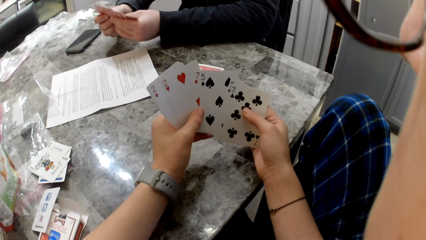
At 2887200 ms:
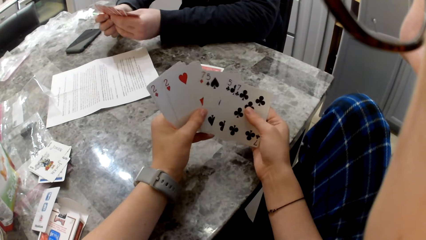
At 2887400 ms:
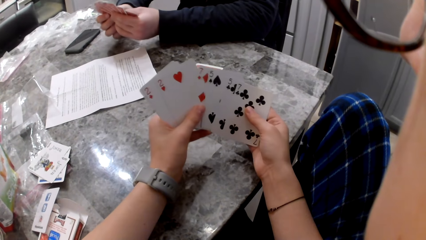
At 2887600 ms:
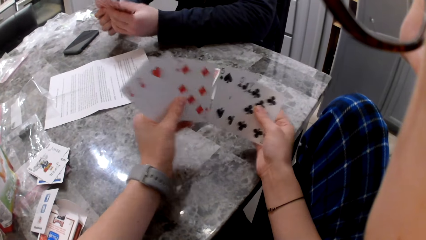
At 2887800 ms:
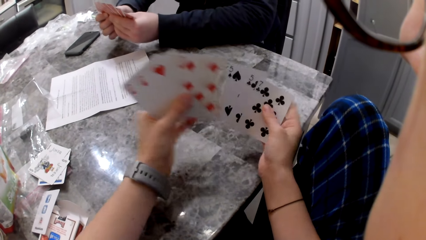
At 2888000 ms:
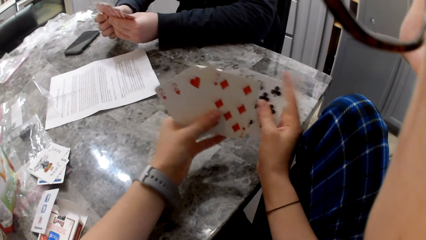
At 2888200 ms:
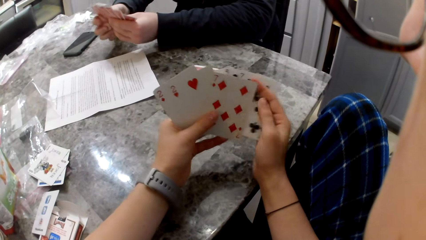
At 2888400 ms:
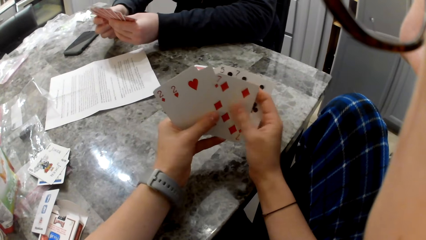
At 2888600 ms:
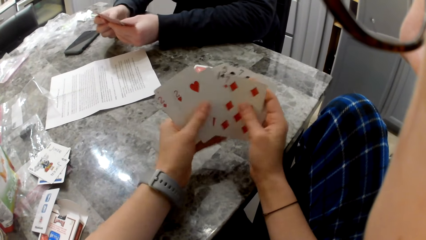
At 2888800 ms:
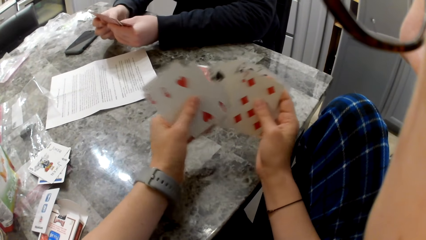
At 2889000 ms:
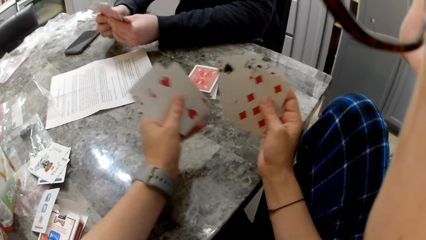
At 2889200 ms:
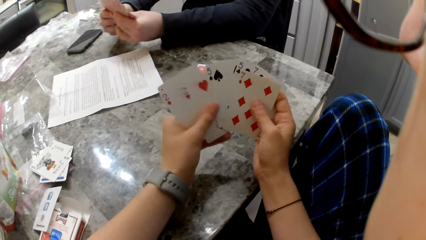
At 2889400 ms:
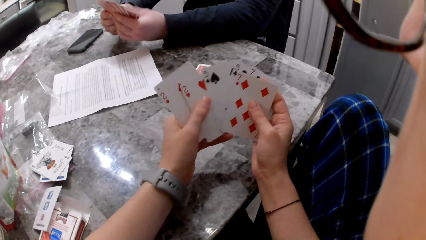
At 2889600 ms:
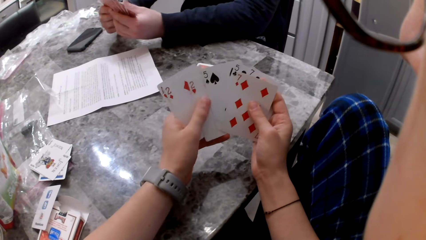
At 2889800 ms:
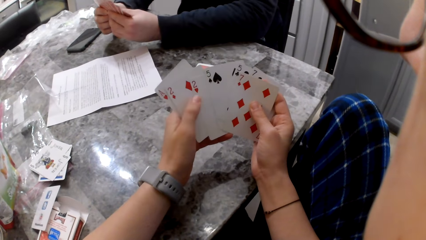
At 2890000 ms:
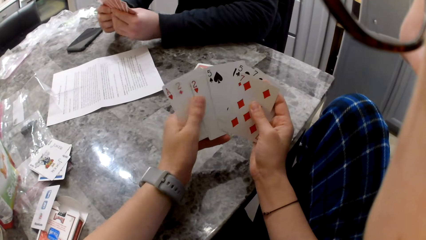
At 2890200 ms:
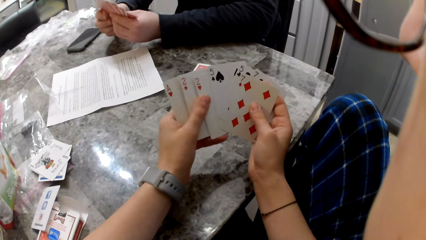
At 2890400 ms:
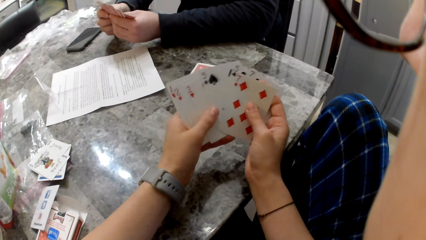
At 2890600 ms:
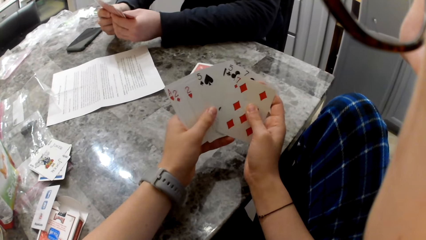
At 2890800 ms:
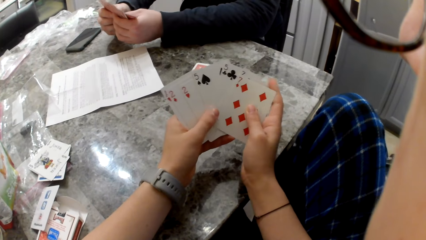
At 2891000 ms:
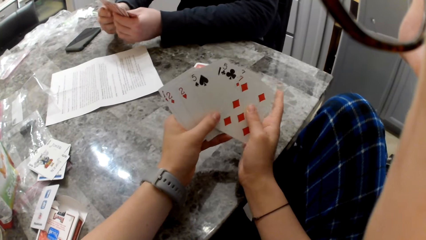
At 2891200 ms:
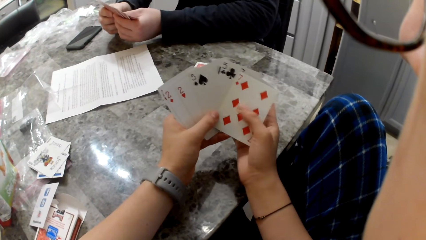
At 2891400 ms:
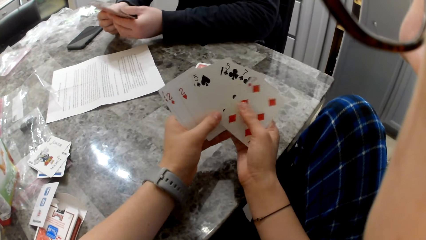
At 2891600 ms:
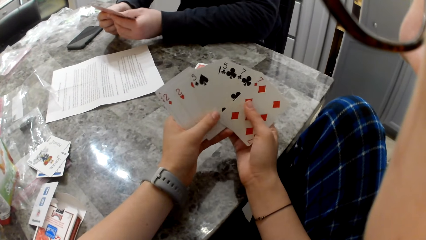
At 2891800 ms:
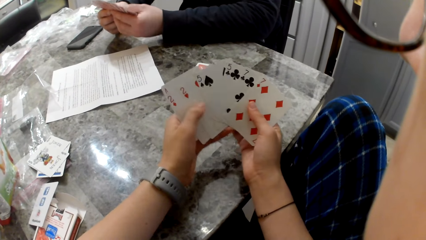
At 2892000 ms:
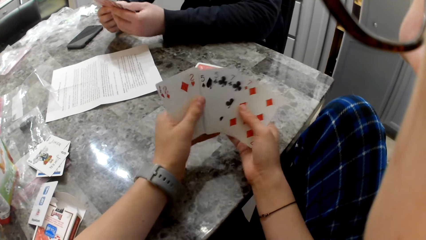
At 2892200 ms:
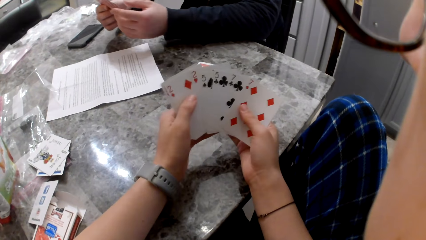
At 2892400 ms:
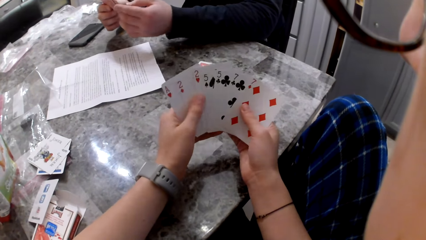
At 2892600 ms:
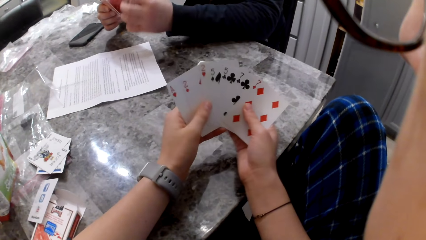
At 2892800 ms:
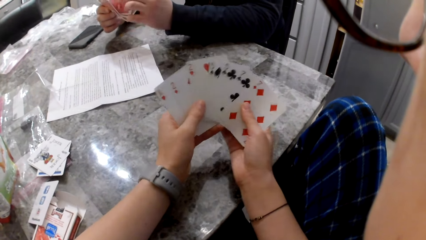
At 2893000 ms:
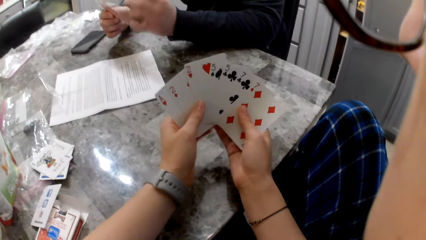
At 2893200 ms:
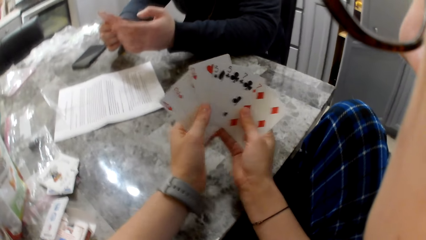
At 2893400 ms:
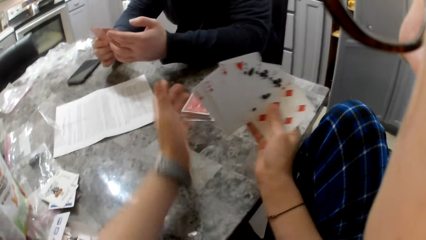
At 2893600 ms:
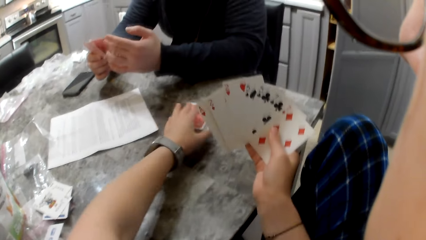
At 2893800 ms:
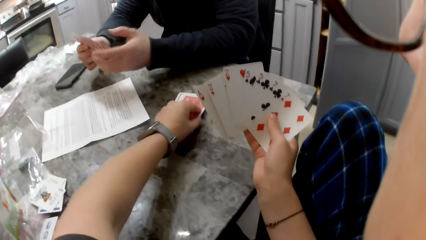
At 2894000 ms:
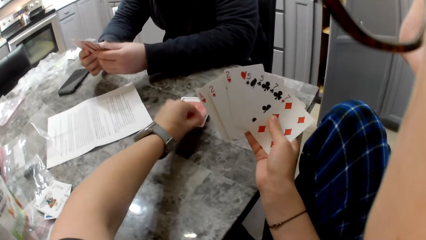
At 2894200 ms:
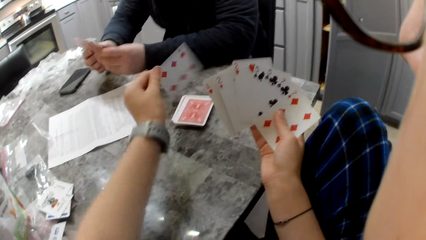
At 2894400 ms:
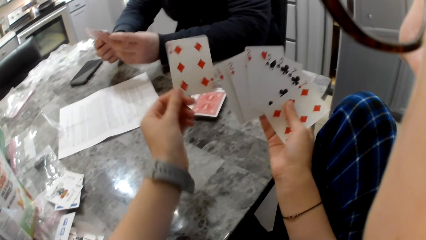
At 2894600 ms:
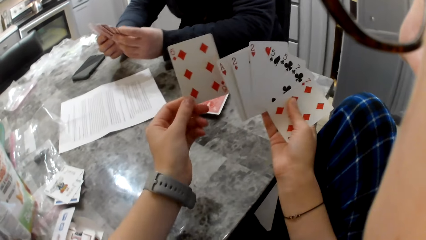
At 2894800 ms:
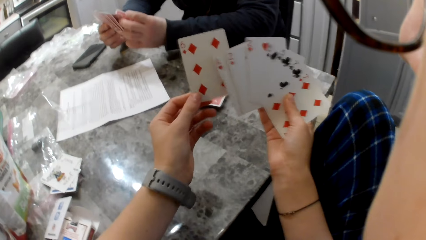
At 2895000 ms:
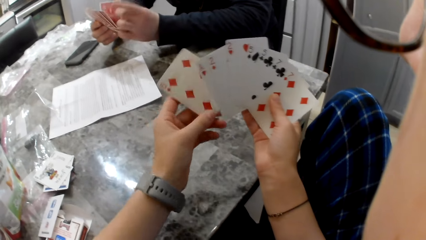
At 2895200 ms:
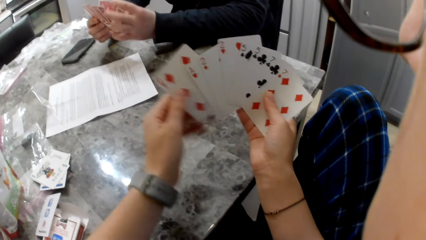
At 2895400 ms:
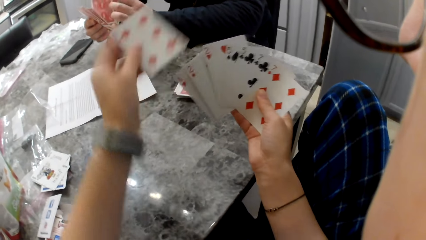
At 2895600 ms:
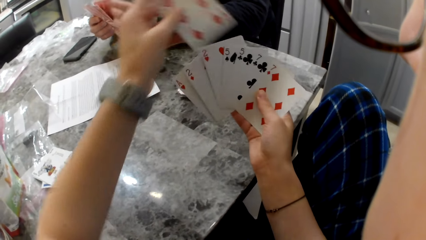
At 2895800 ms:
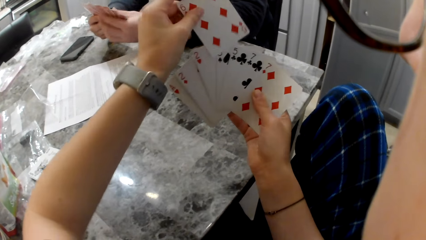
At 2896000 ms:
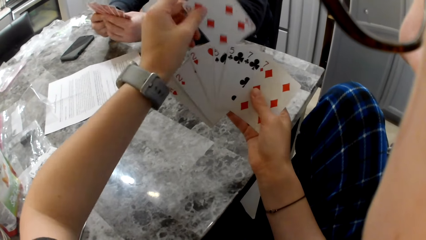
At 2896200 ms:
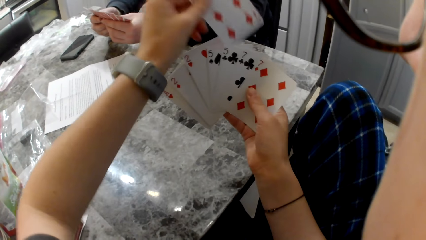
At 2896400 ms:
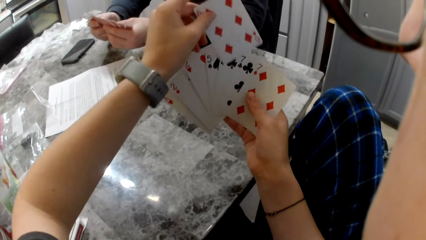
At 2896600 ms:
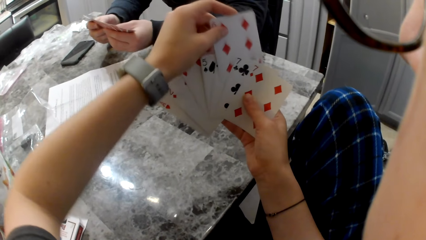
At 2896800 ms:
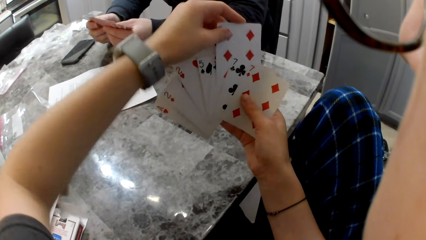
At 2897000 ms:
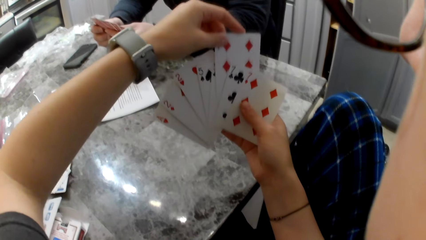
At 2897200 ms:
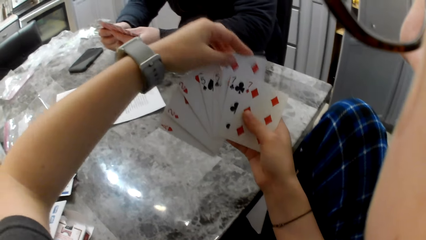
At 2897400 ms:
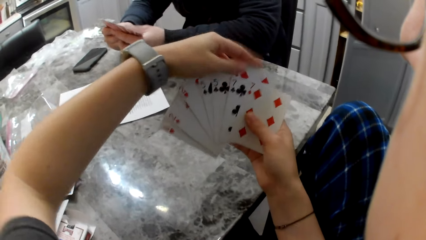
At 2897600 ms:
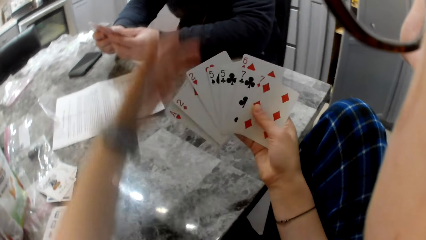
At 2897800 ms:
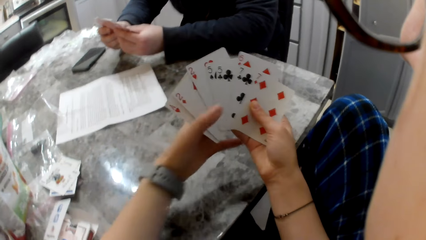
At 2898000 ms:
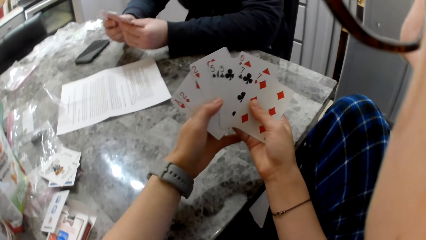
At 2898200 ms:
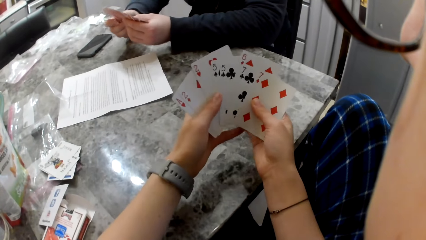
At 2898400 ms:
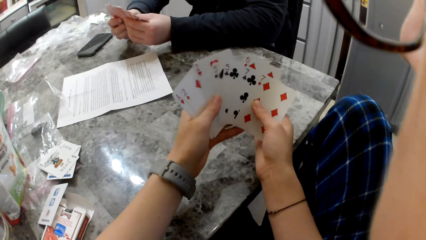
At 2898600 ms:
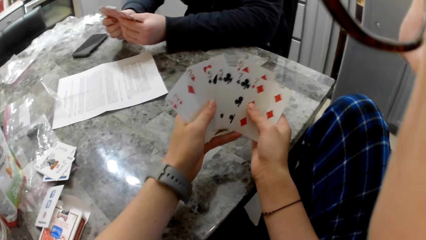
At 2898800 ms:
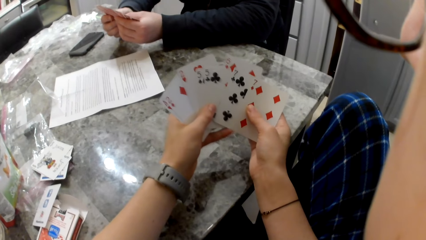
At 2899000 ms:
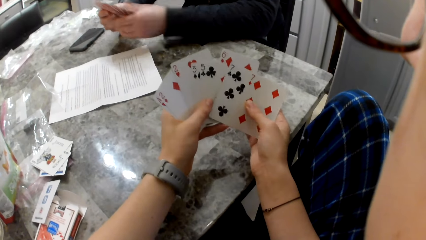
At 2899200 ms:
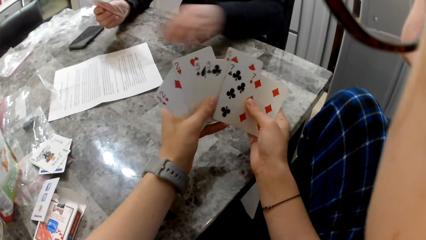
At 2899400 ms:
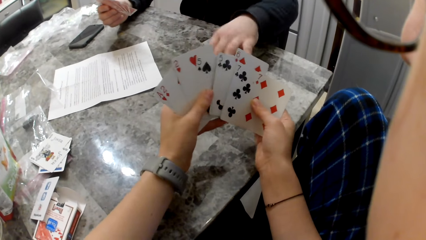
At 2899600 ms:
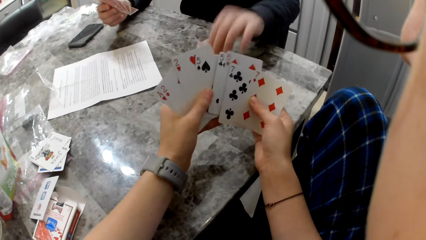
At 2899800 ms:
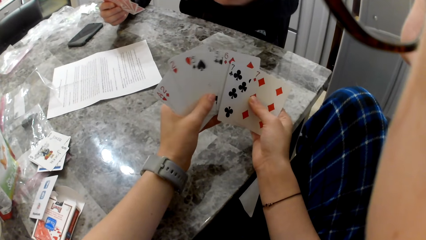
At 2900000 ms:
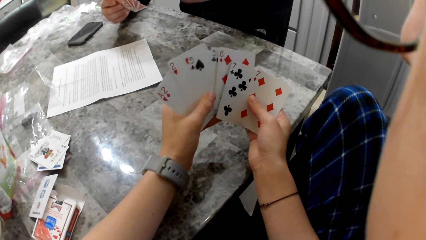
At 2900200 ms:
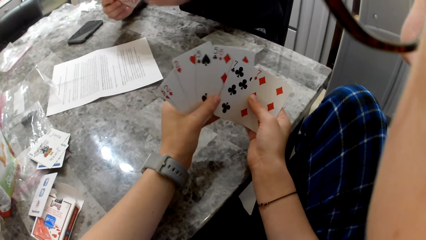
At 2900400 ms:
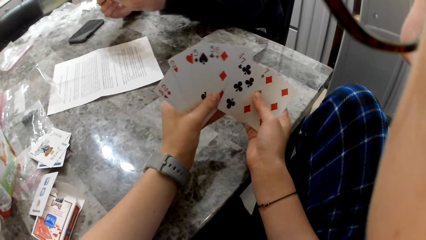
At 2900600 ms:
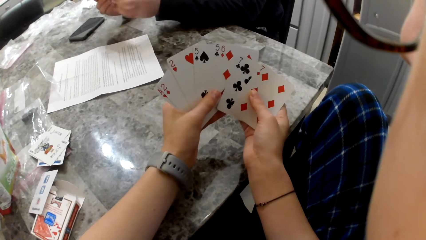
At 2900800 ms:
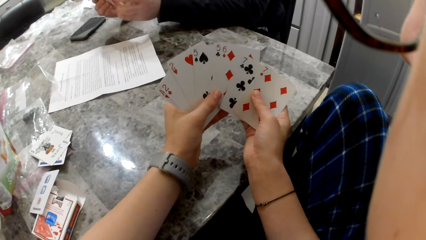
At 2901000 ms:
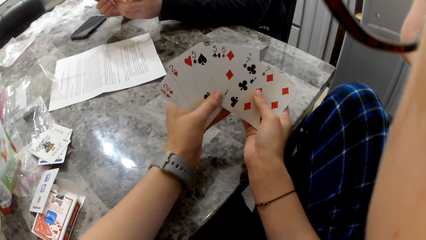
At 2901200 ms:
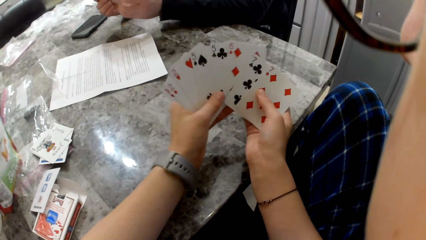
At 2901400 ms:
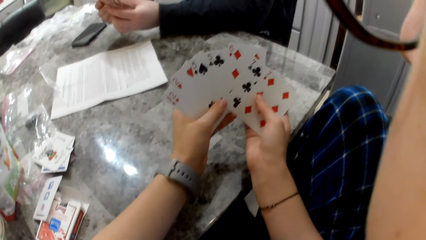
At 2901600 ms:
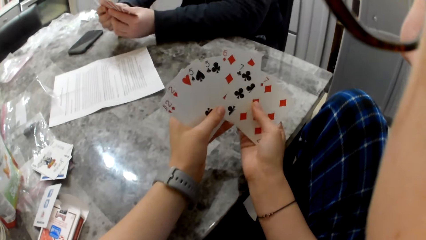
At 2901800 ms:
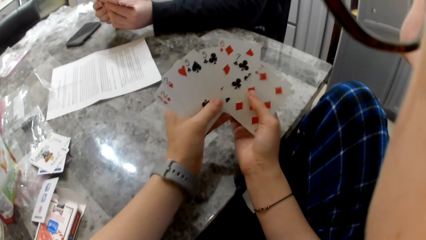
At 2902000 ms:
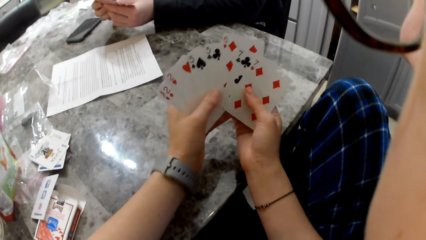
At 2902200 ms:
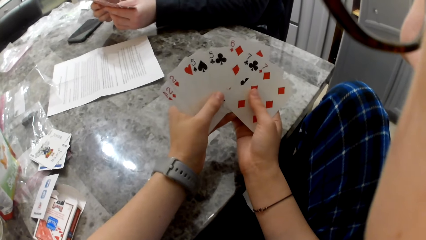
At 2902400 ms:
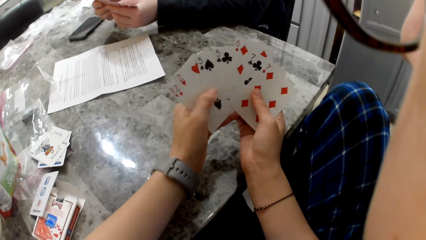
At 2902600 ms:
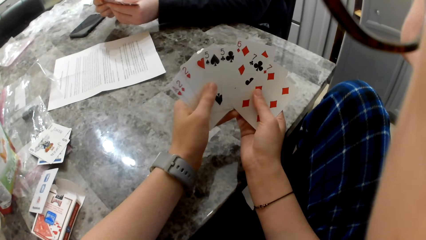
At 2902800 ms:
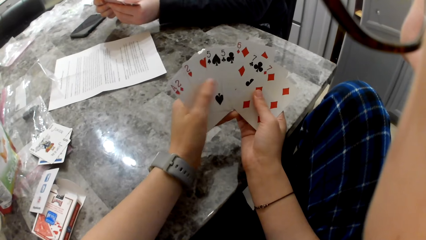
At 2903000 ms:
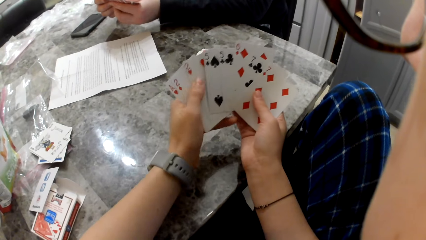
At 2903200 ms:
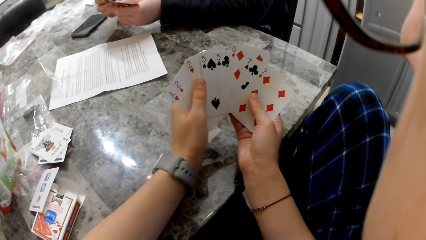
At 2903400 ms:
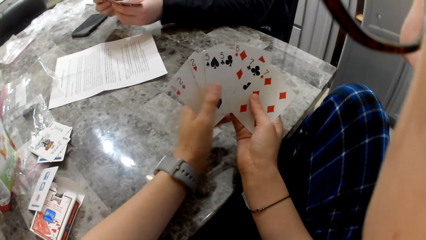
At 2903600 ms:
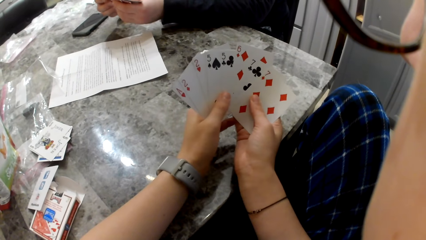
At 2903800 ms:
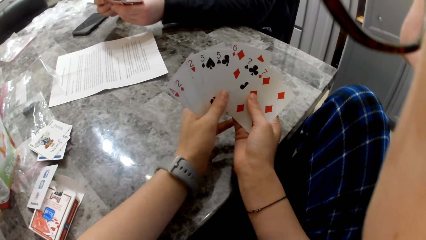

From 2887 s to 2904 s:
The camera wearer picks a card from the pile of cards on the table. She puts the card in her right hand and arranges the cards in her hand. A man picks a card from the pile of cards on the table and puts the card in his right hand.
